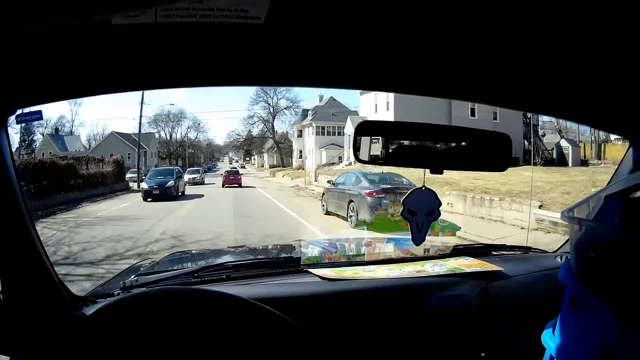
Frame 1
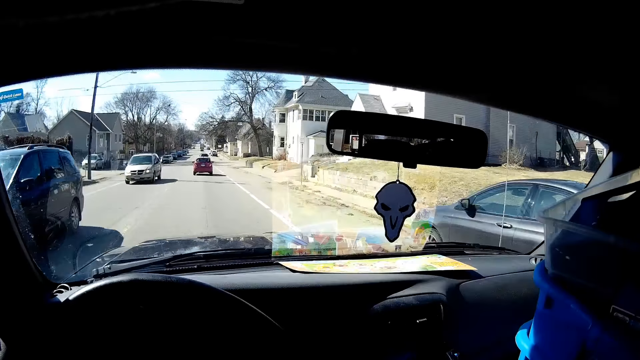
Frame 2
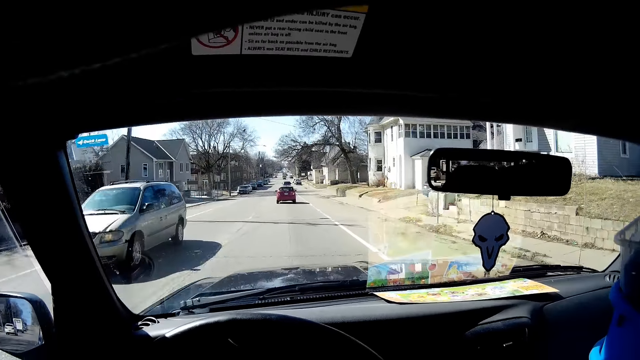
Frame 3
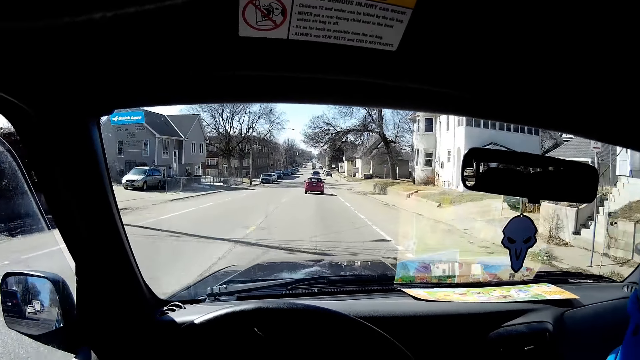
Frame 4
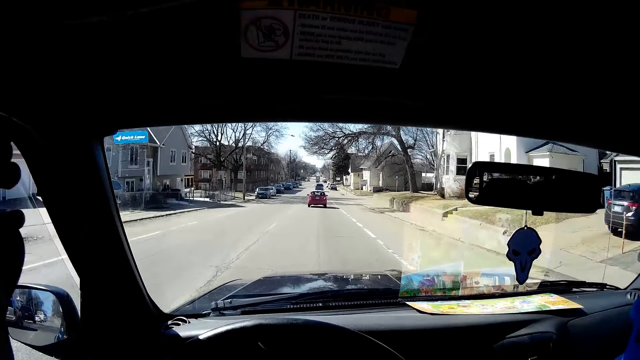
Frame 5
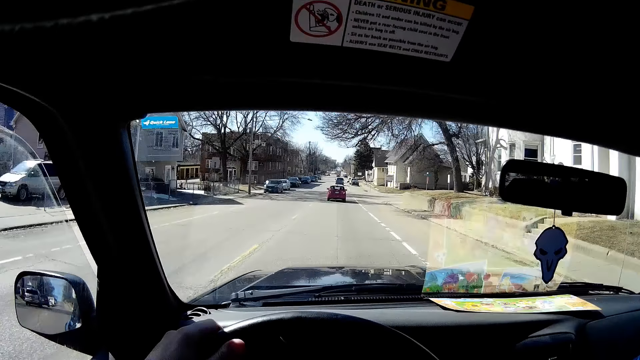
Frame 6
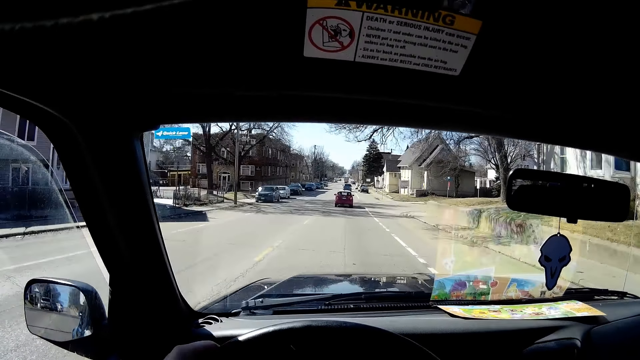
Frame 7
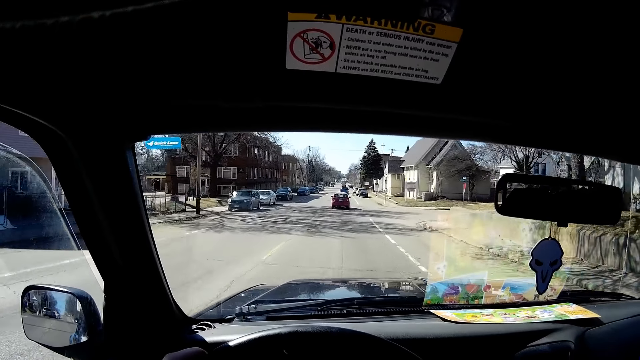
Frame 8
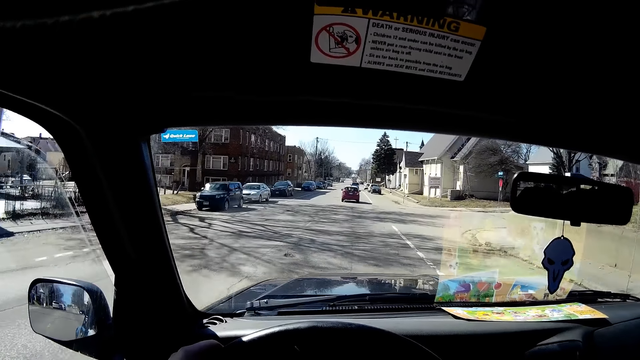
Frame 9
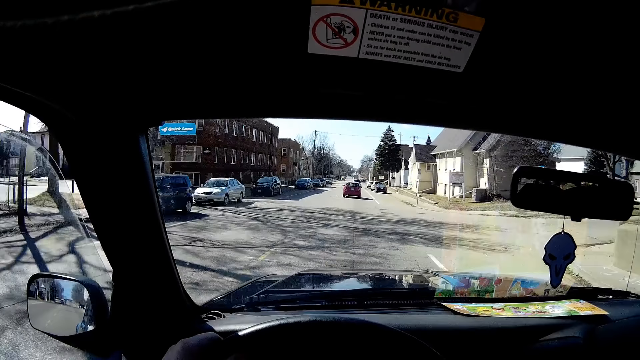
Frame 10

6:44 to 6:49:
The camera wearer drives the car.

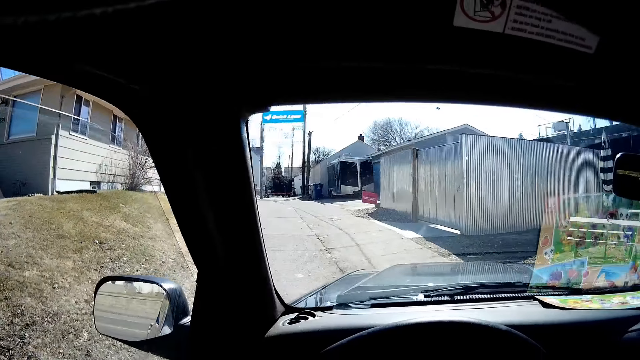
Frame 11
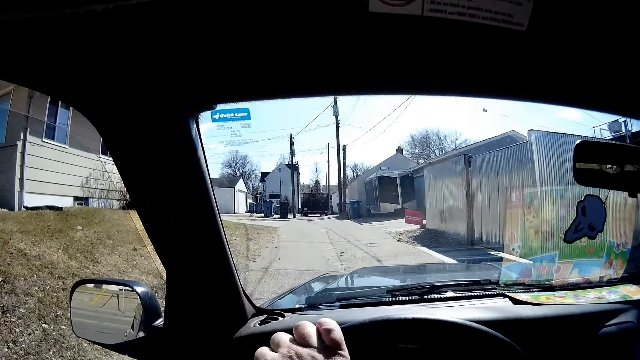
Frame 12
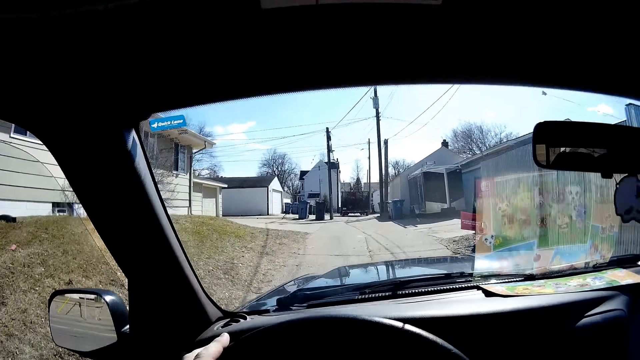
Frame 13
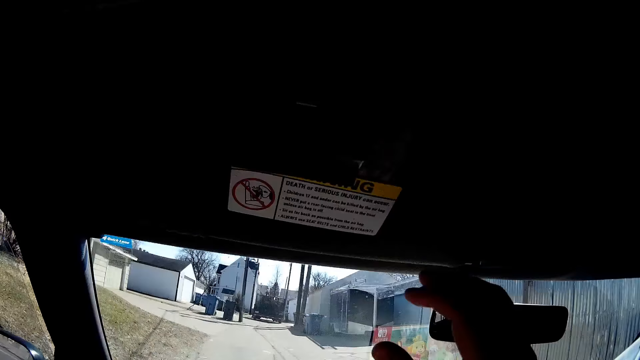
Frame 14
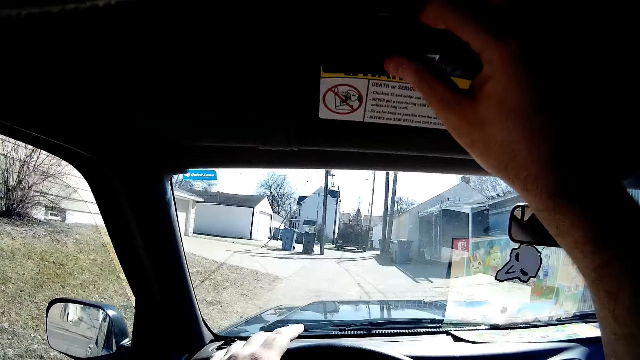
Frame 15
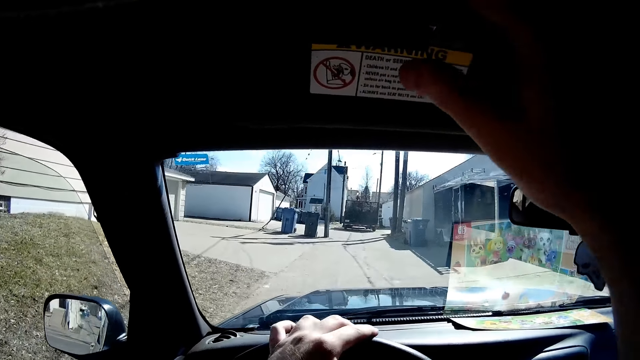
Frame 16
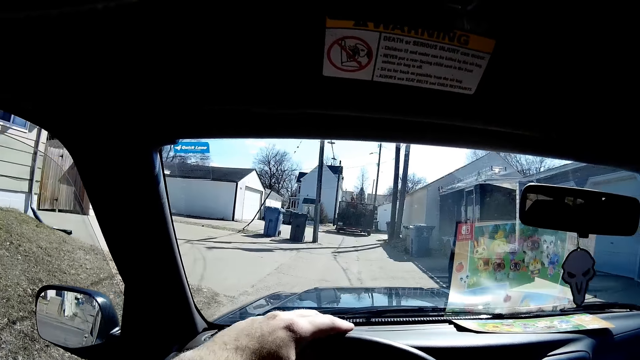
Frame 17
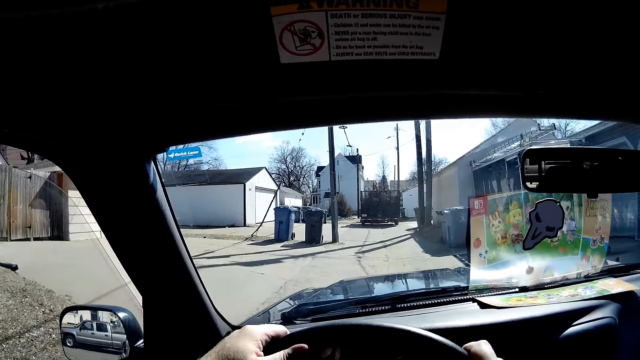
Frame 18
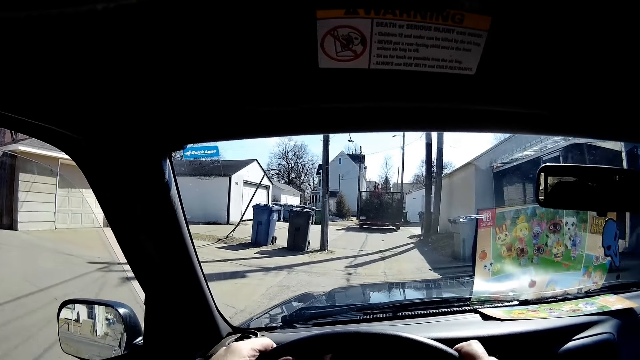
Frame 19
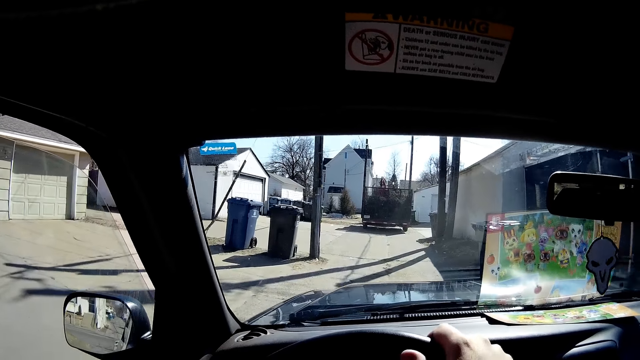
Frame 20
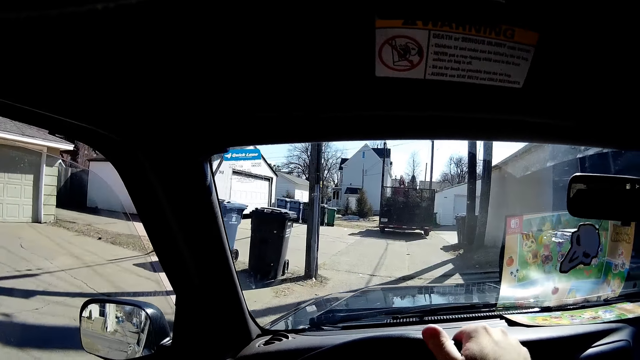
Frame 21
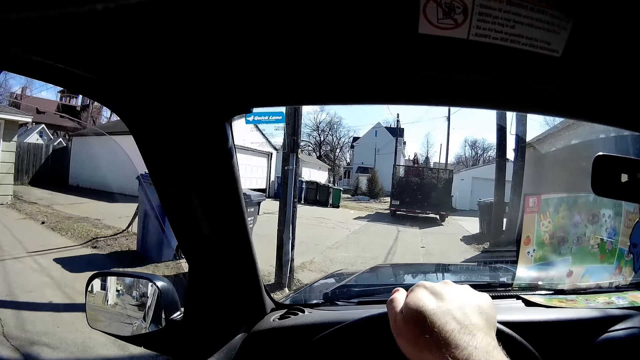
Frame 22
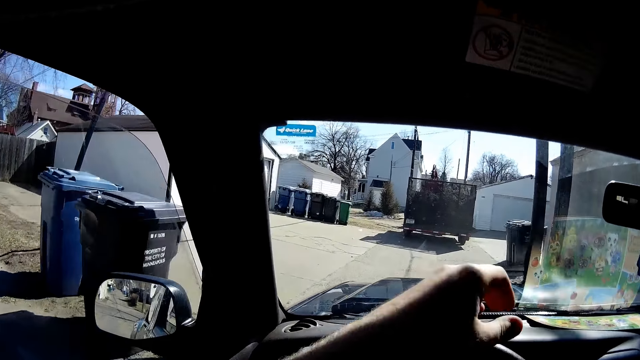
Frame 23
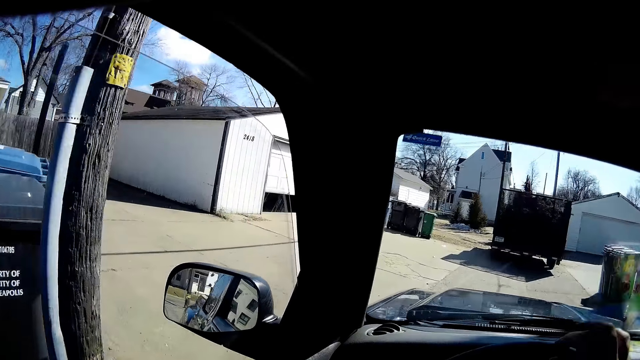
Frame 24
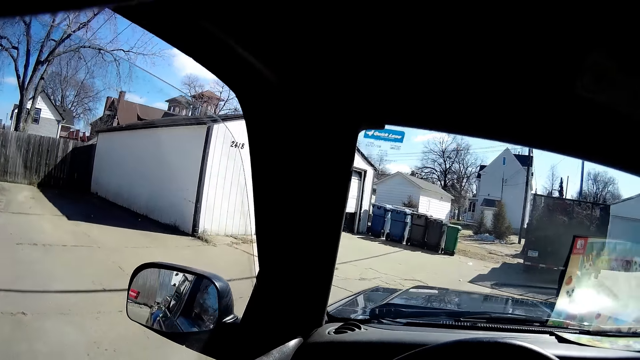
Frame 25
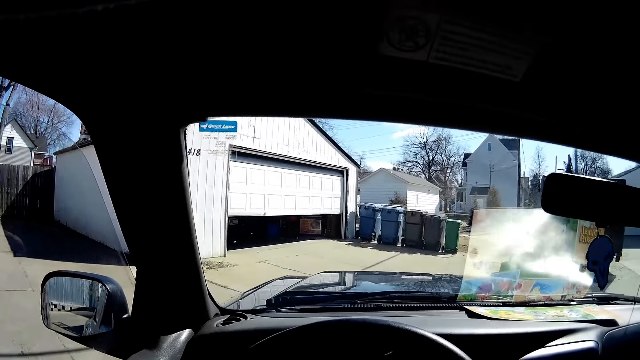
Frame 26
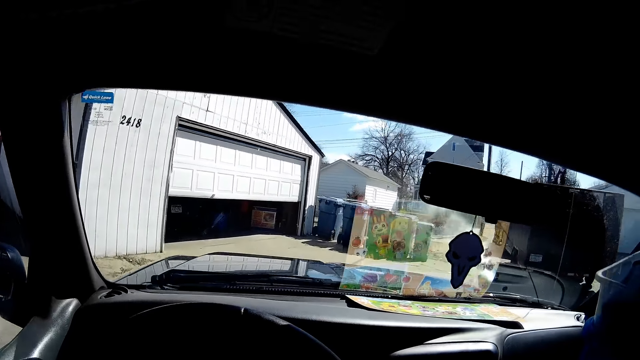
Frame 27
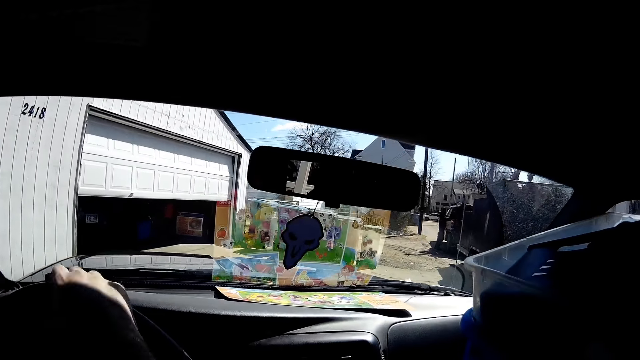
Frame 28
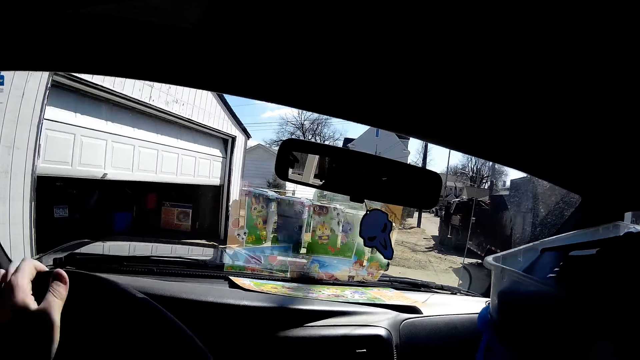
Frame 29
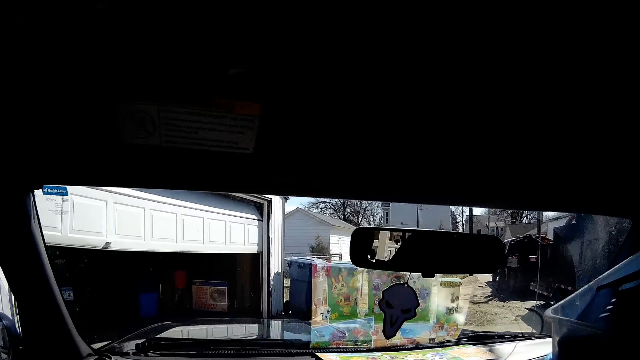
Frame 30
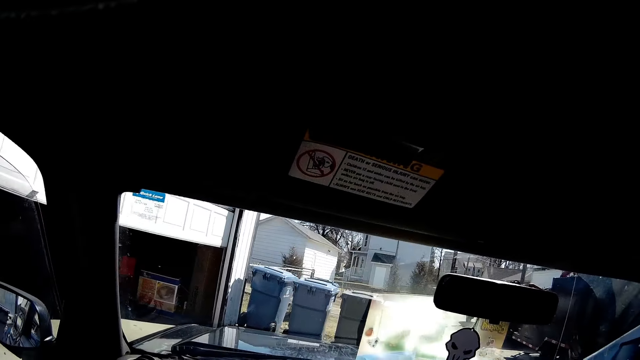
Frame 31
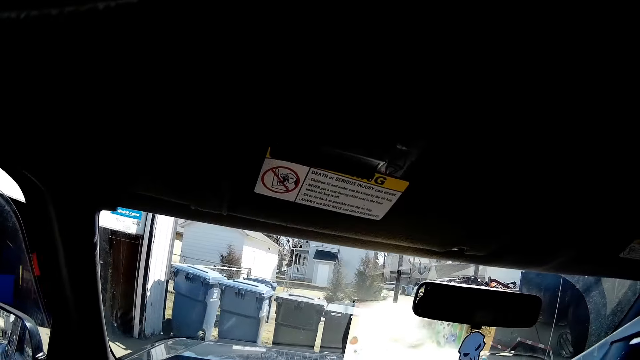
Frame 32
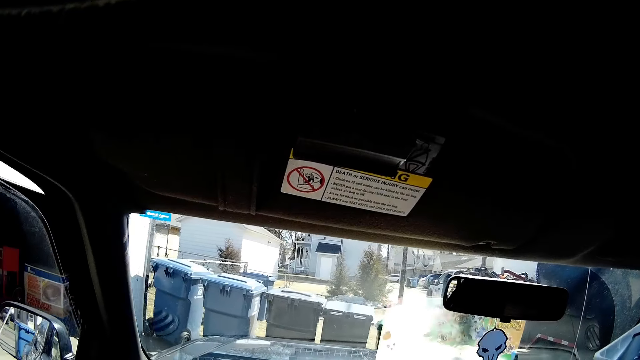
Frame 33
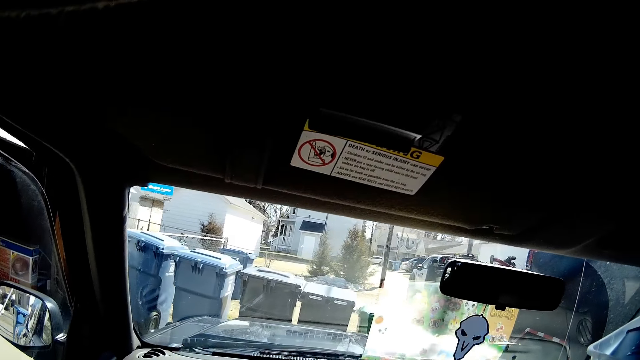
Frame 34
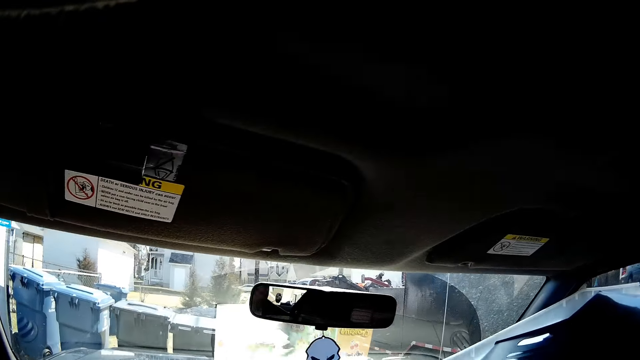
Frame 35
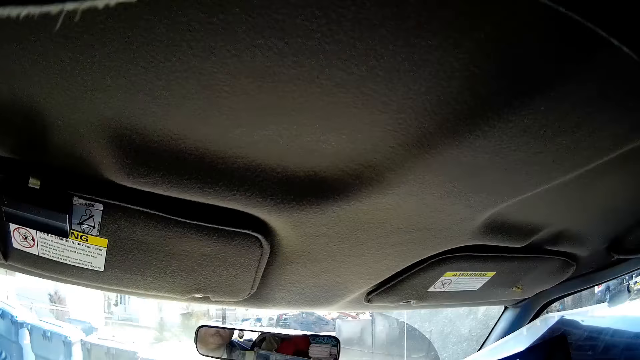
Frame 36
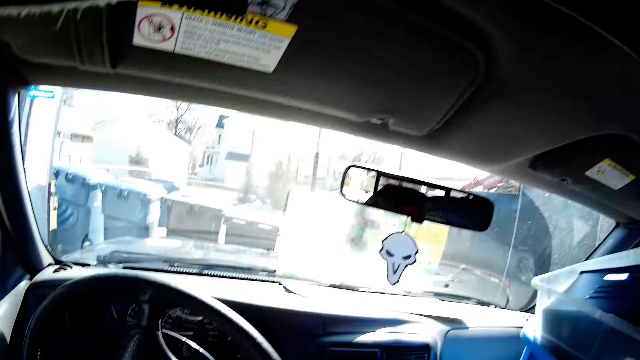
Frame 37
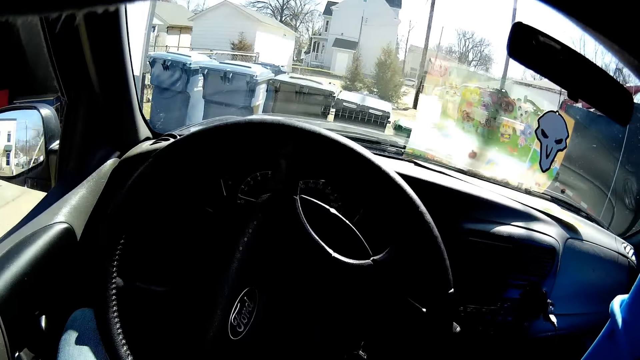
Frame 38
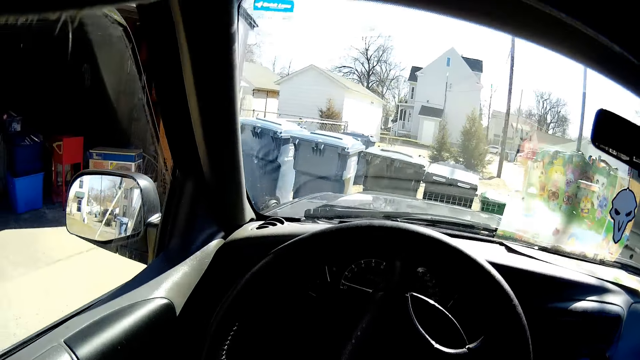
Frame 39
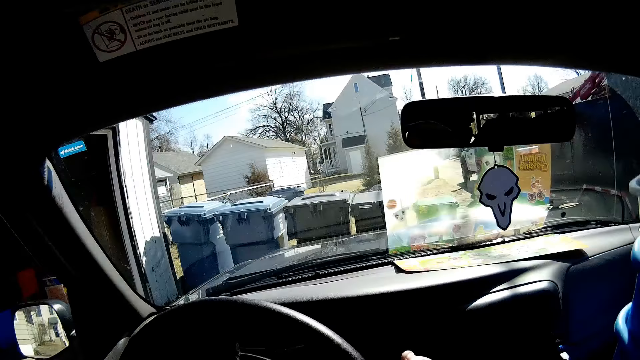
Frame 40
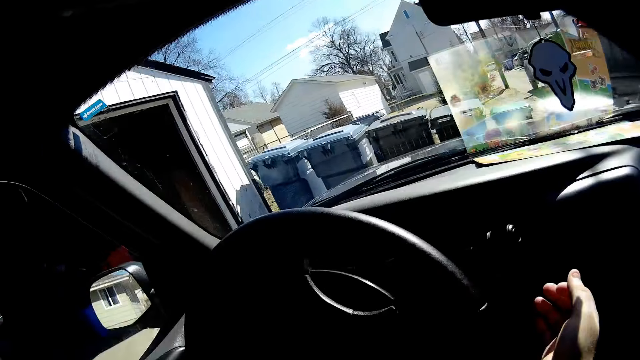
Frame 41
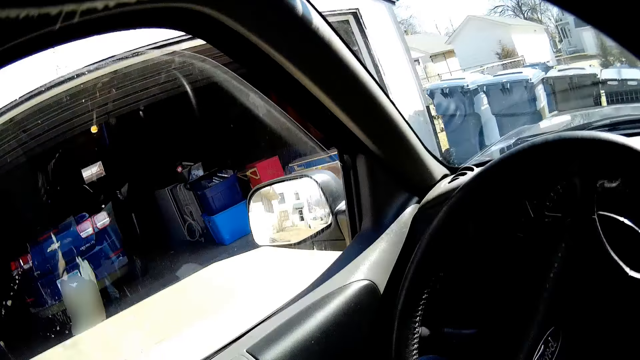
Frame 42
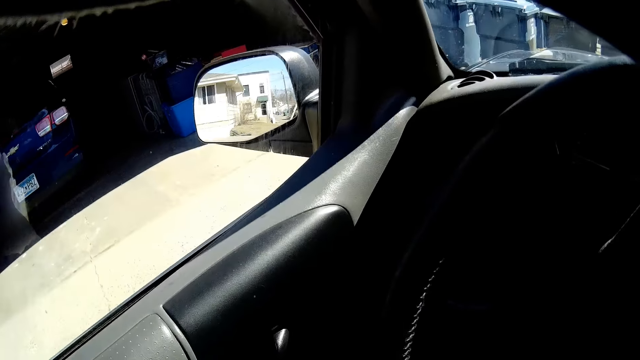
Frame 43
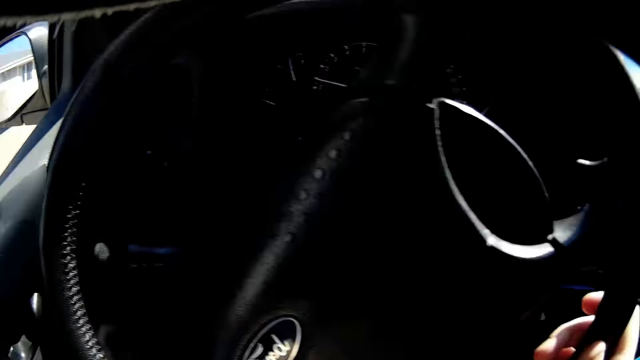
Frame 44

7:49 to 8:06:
The camera wearer switches on something. They lift up the hand. They drive the car. They park the car.
